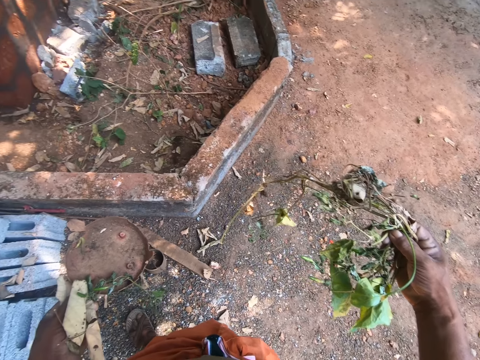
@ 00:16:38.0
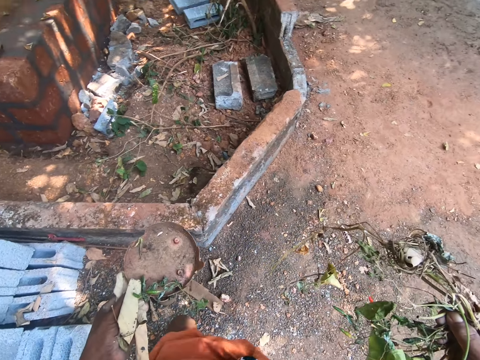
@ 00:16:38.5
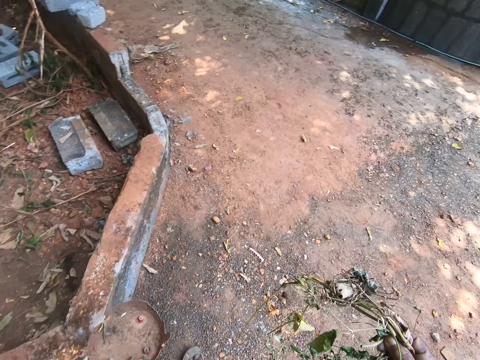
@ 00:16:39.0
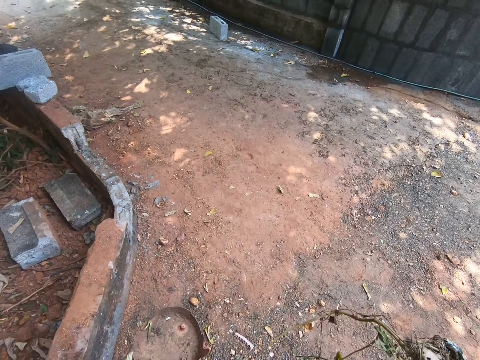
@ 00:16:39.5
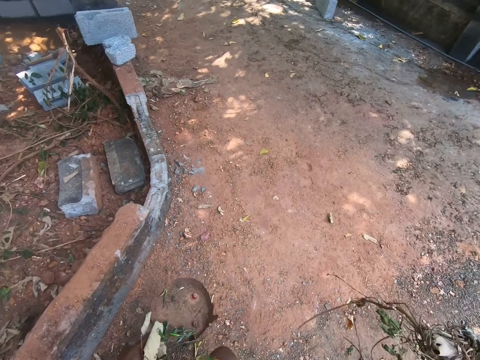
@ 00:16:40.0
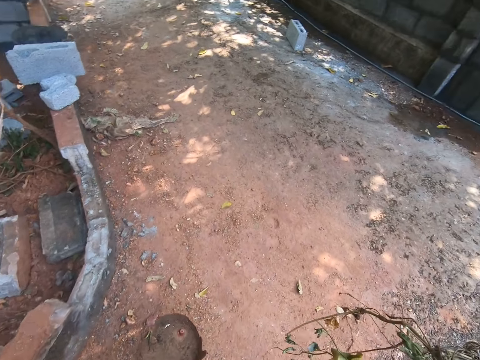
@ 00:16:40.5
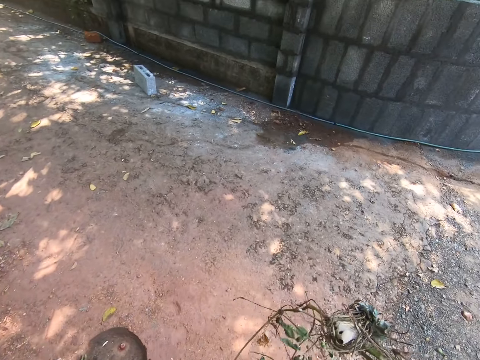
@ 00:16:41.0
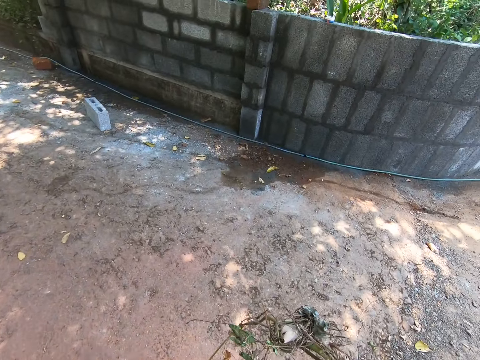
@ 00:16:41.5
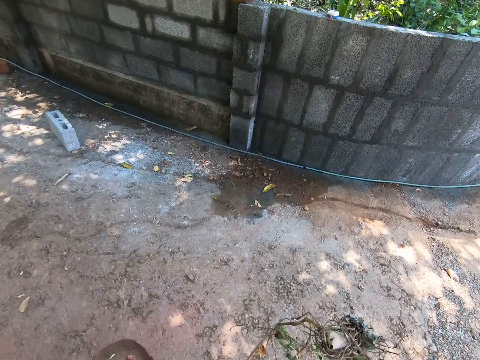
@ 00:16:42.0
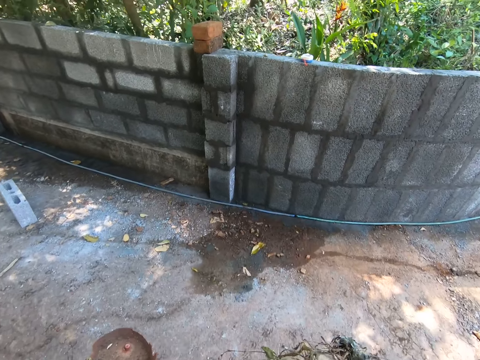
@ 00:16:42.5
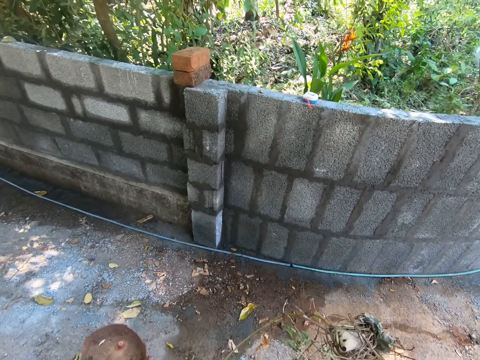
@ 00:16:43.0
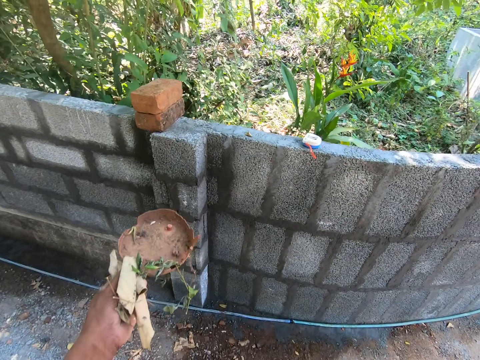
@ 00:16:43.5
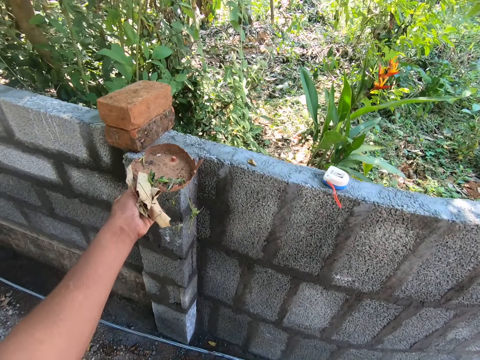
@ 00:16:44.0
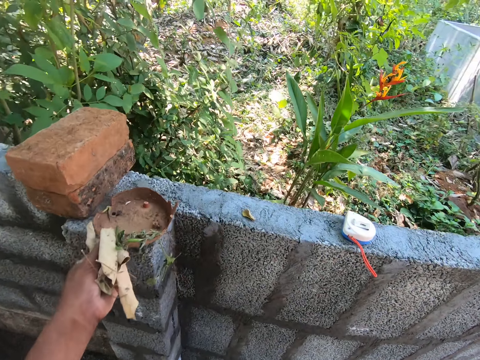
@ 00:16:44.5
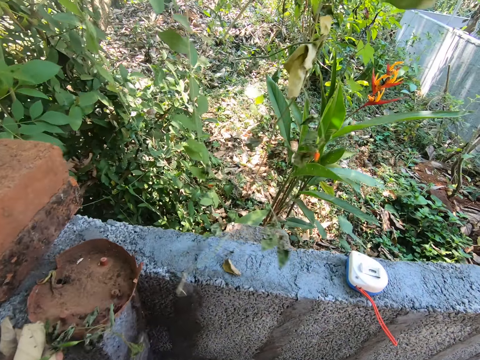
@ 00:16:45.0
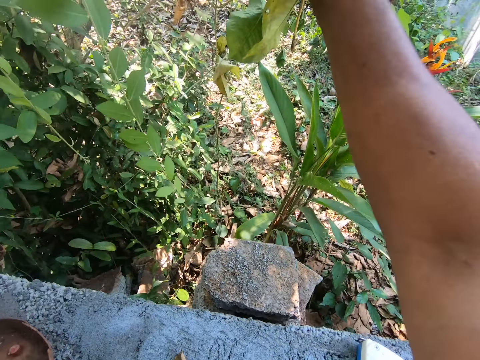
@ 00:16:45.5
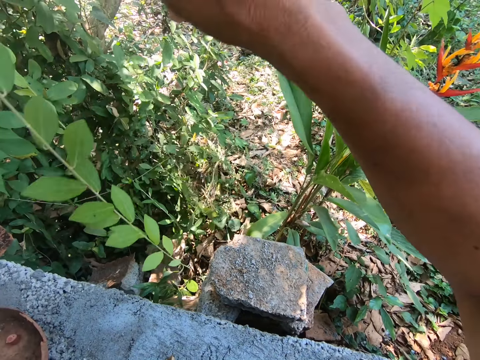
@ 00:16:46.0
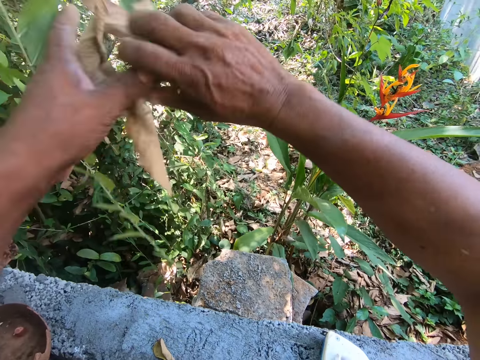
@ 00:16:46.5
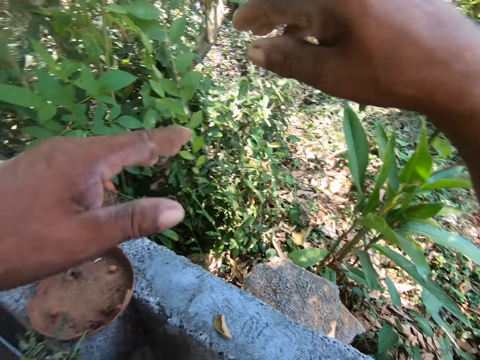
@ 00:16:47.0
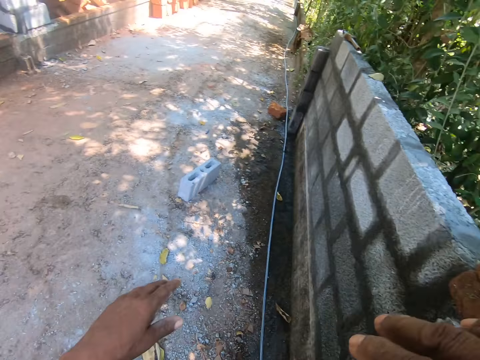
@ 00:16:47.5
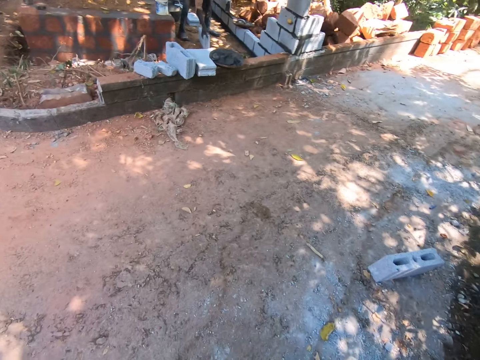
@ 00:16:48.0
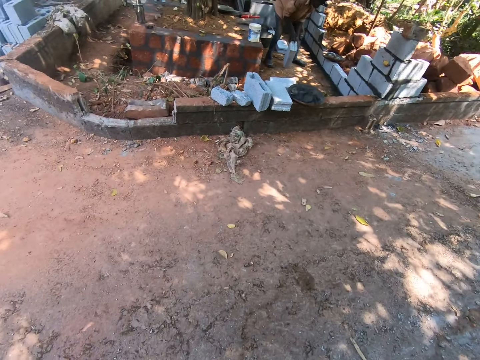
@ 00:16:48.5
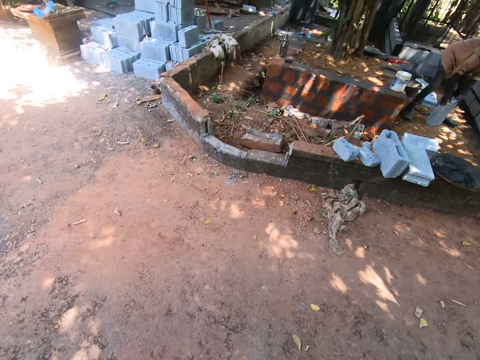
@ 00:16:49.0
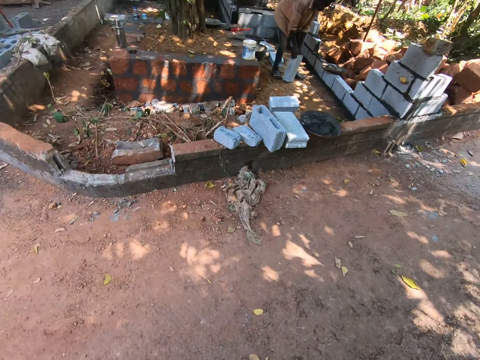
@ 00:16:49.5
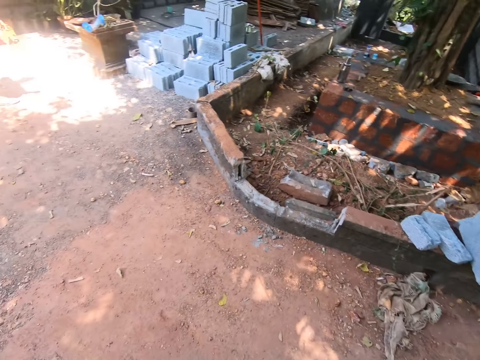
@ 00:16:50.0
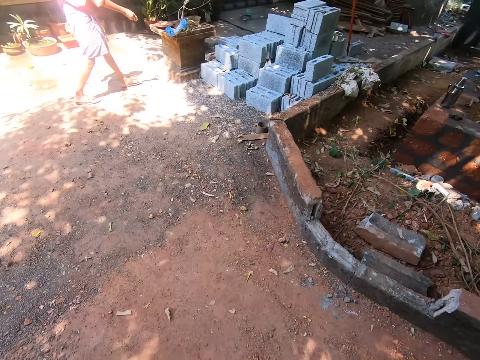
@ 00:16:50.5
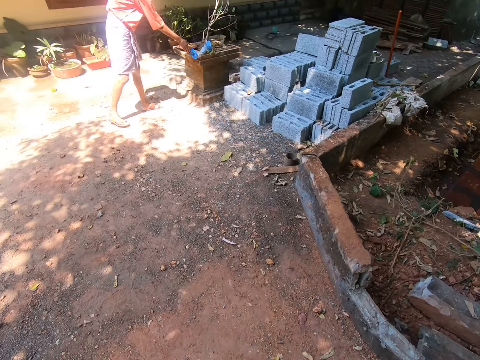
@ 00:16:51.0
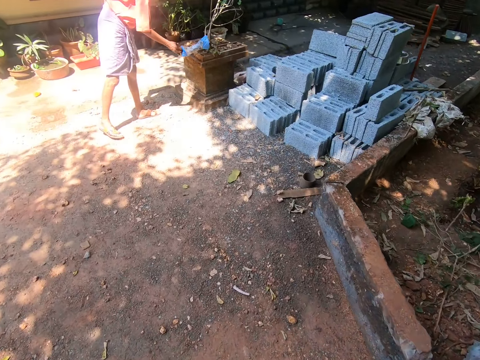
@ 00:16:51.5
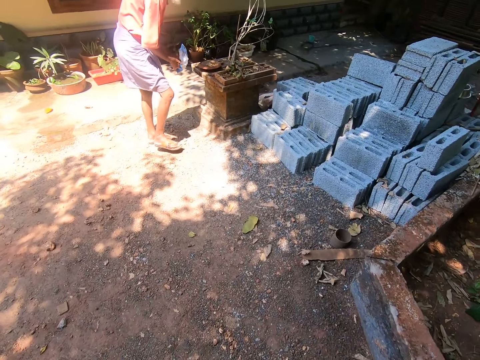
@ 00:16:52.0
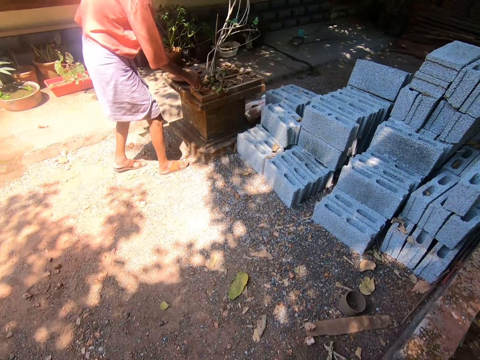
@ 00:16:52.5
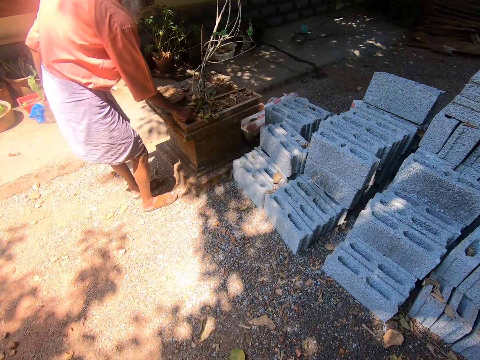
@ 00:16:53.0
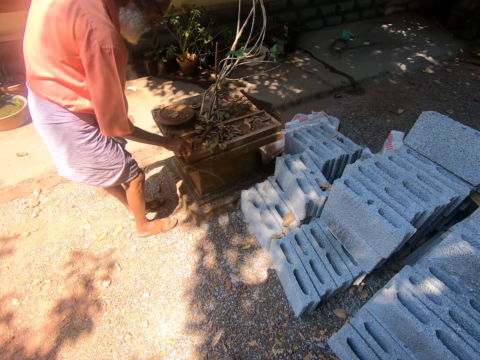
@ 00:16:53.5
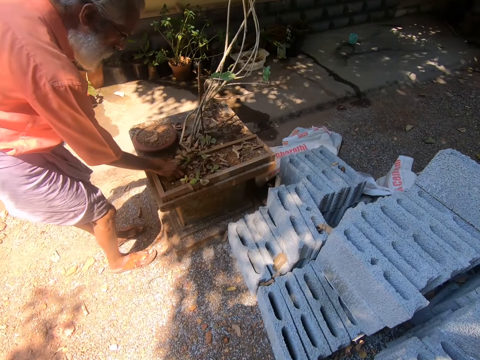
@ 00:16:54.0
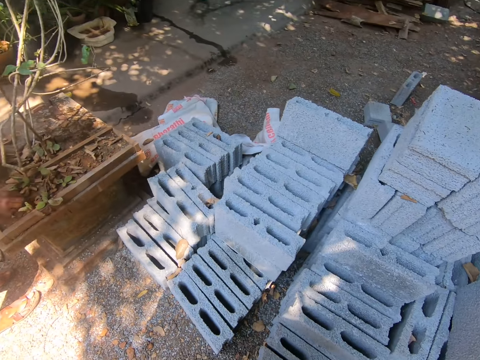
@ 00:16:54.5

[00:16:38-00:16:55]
The camera wearer walks towards a concrete fence. He drops the rusted metal pan on the concrete fence with his left hand. He drops the dried plants on a farmland with his right hand. He throws the dried plants on the farmland with his hands. He turns around. A man turns over the concrete block on the floor with his hands. The camera wearer walks towards the stack of concrete blocks on the ground. Another man walks towards a plant bed, picks up a nylon on the plant bed with his right hand, passes the nylon from his right hand to his left hand, and removes some dried leaves in the flower bed to the ground with his right hand.

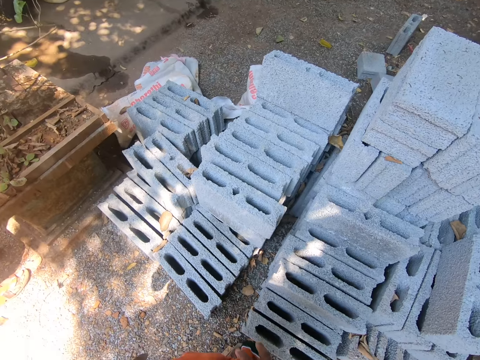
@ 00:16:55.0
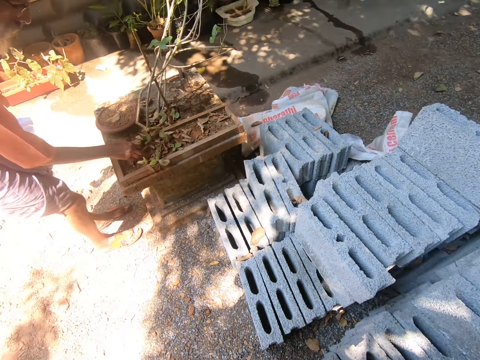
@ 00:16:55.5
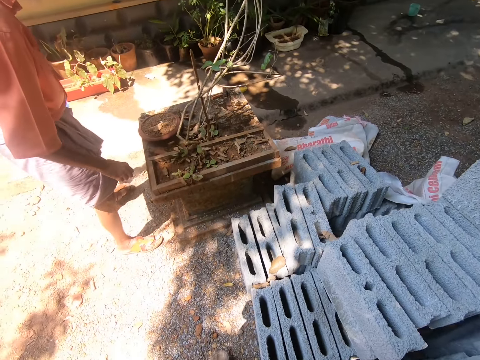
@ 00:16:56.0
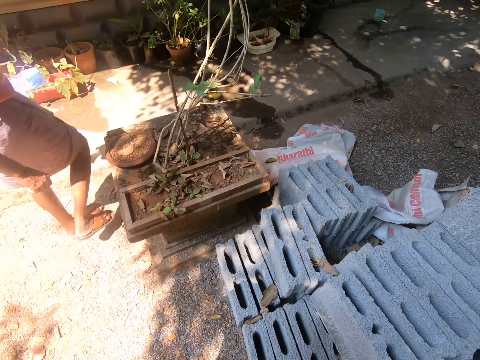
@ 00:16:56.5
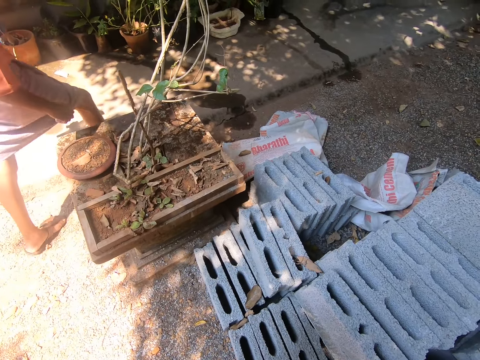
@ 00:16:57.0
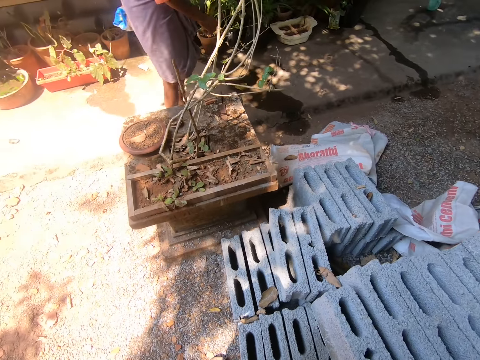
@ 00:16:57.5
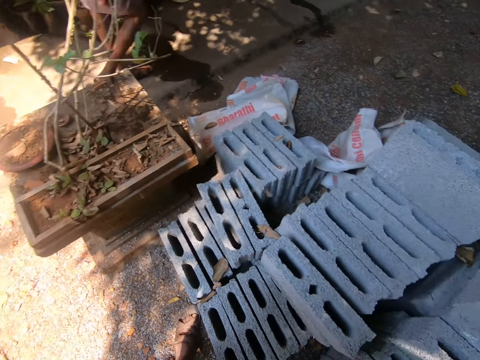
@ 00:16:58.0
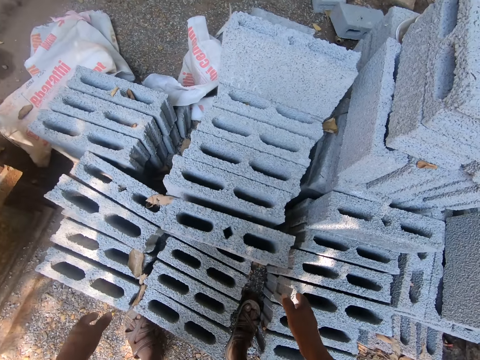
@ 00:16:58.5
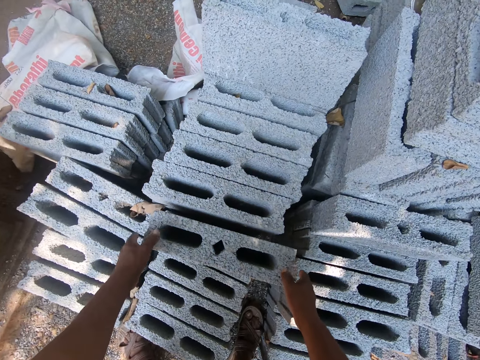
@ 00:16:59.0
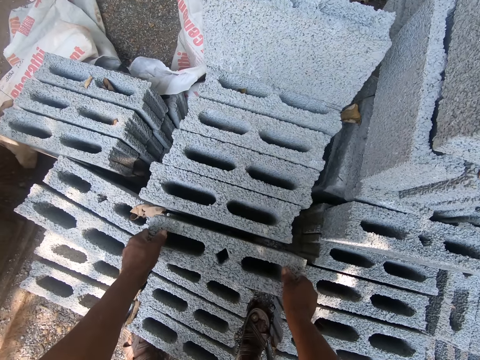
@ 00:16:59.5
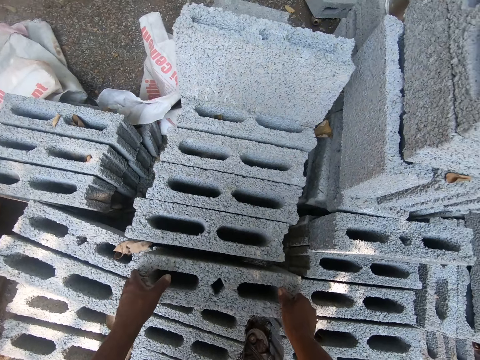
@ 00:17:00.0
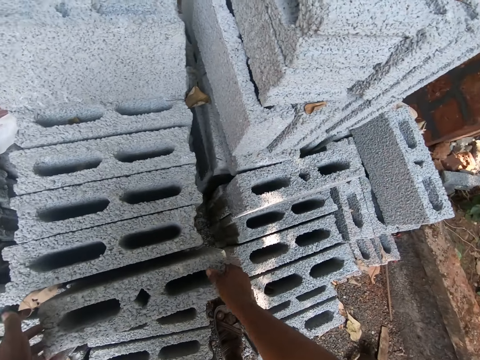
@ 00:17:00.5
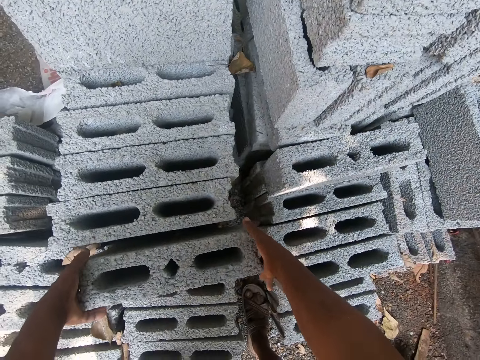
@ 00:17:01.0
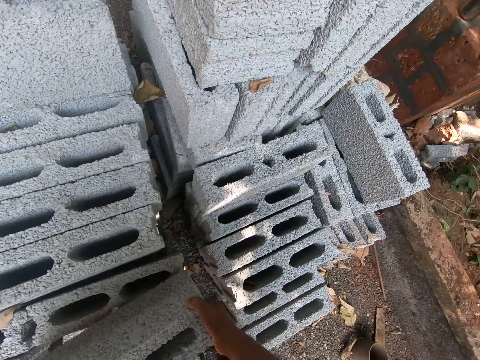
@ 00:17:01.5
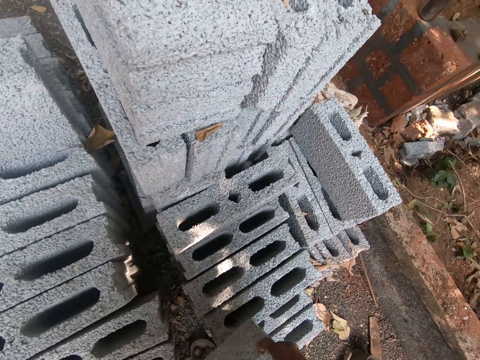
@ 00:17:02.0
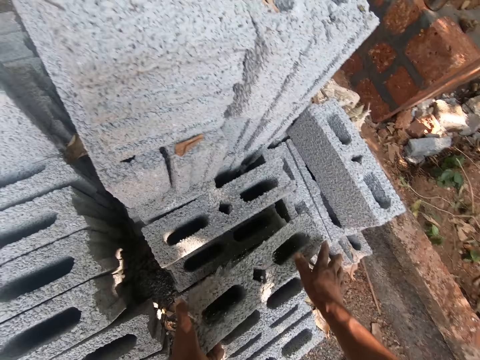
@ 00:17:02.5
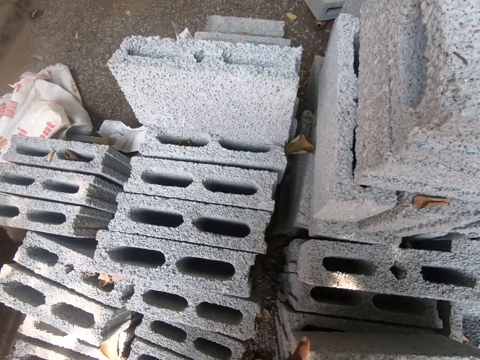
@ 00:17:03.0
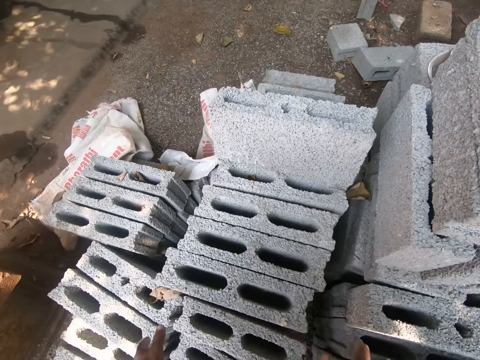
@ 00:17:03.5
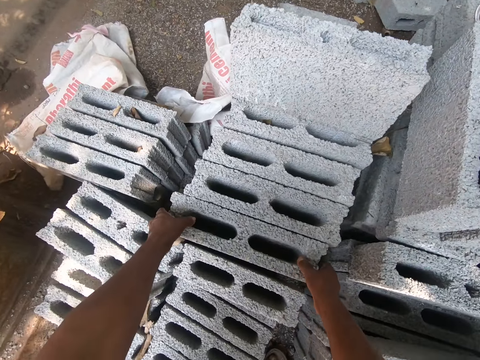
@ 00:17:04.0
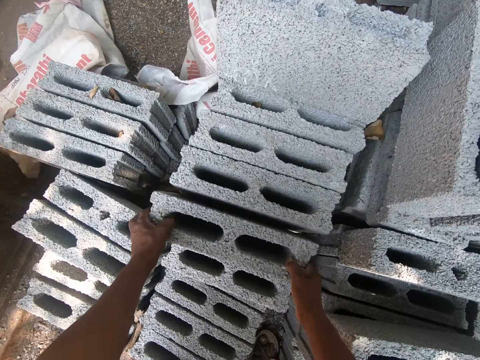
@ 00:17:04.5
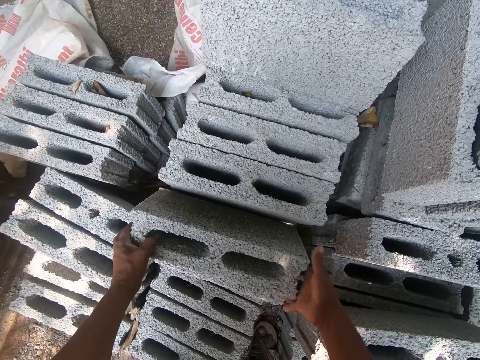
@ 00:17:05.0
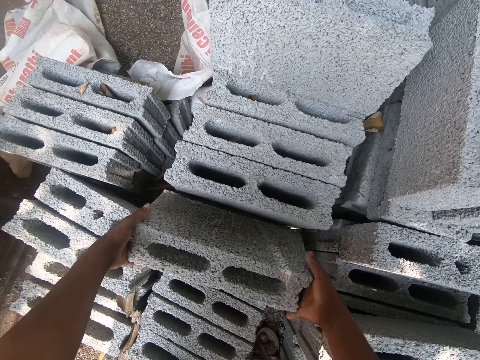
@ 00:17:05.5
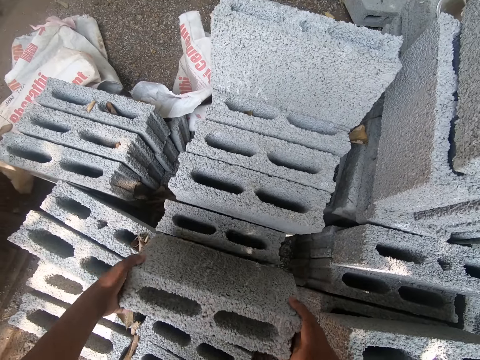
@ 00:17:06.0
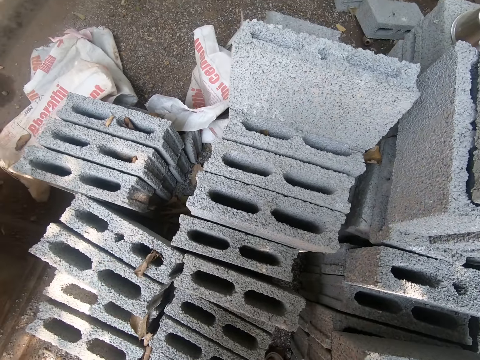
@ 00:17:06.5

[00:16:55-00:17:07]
The camera wearer looks around. He picks up the concrete block on the stack of concrete blocks with his hands. He drops the concrete block on the stack of concrete blocks with his hands. He picks up the concrete block on the stack of concrete blocks with his hands.
